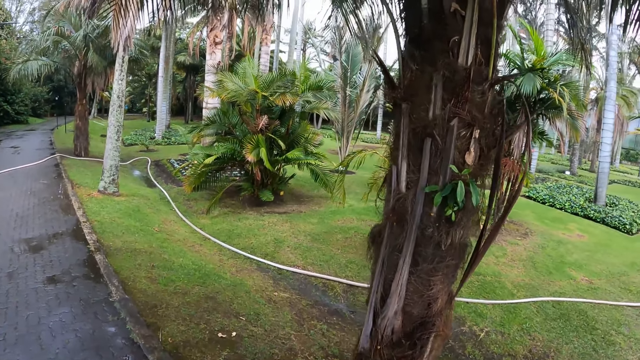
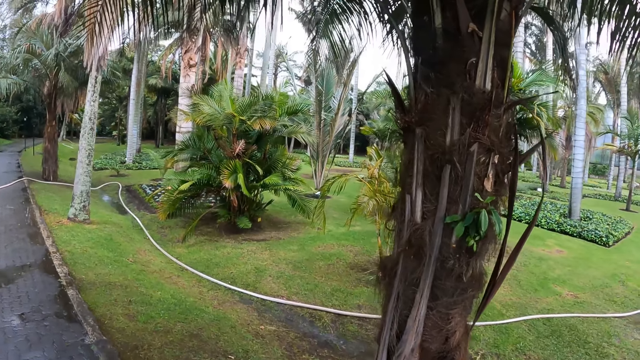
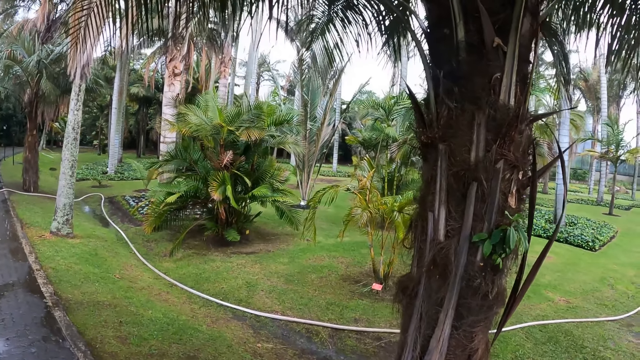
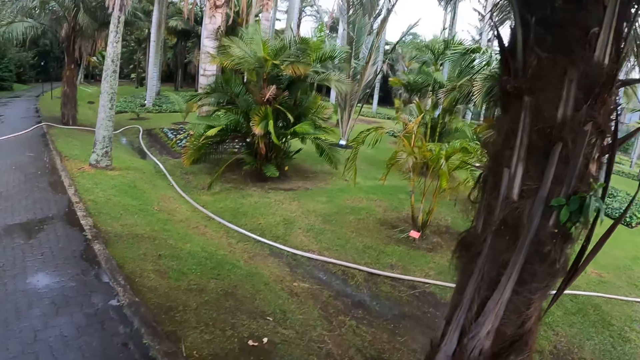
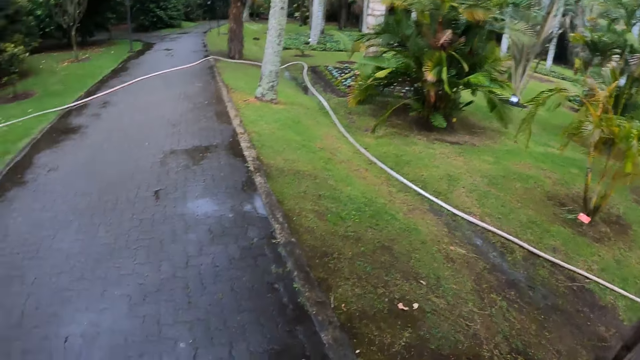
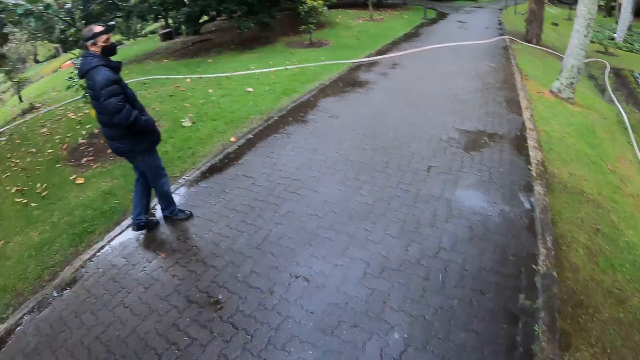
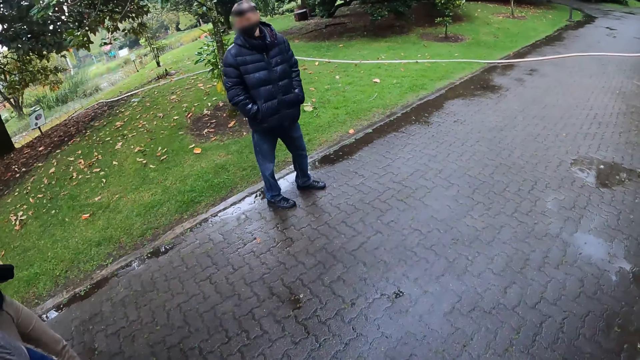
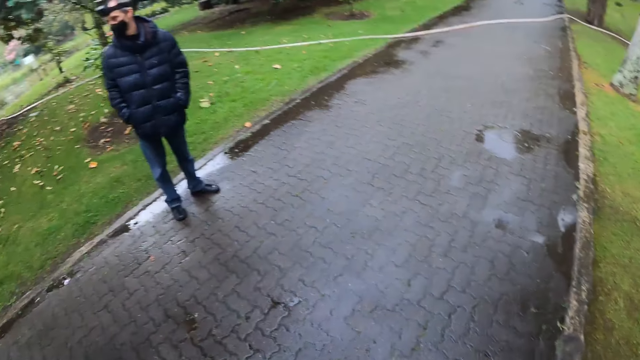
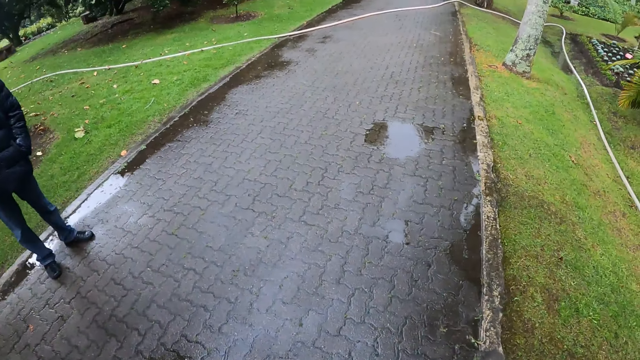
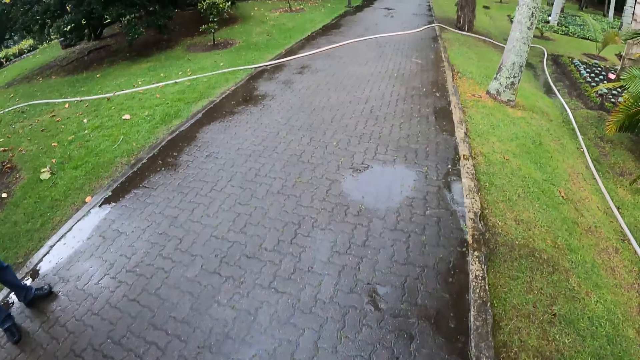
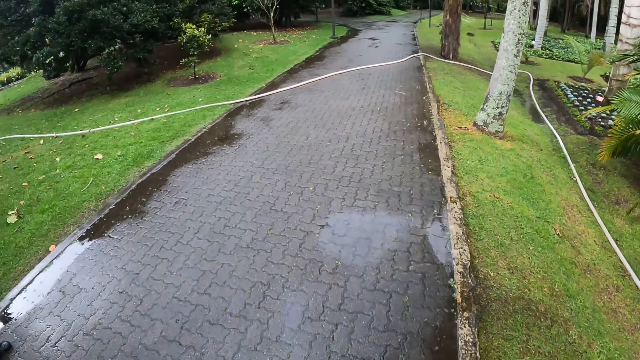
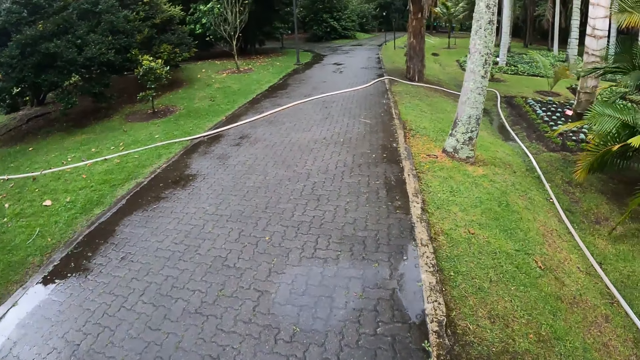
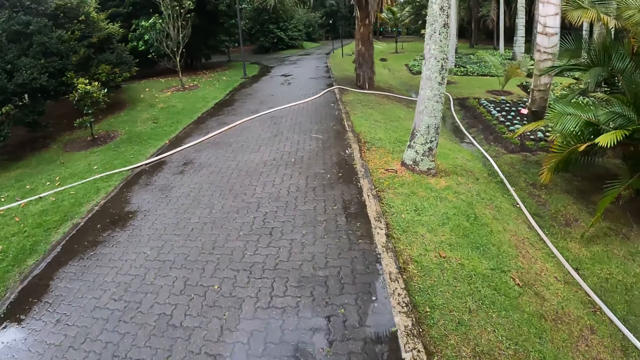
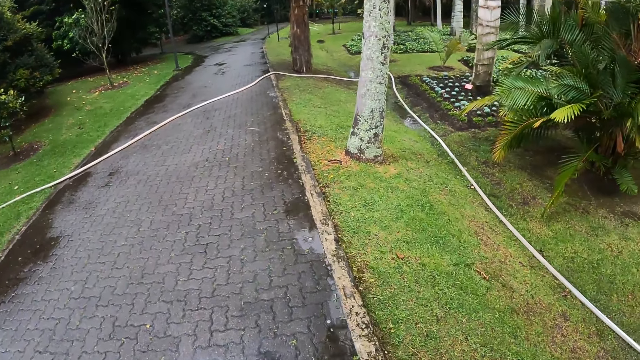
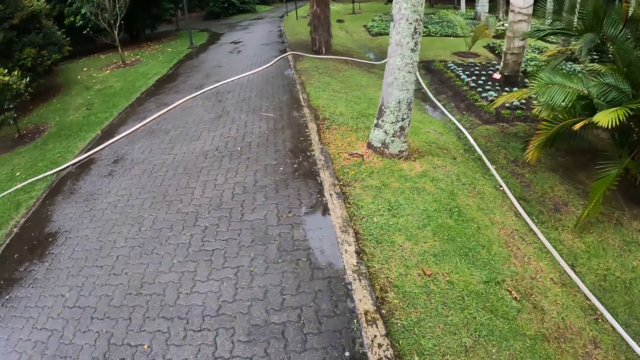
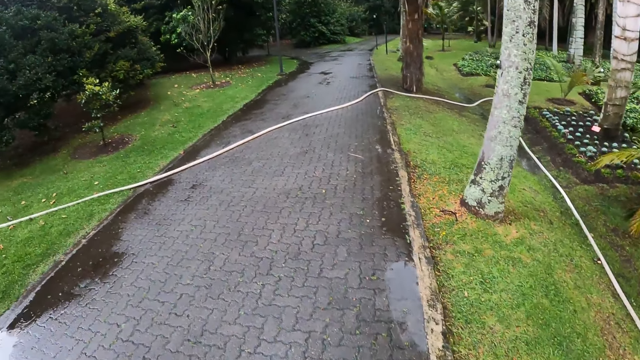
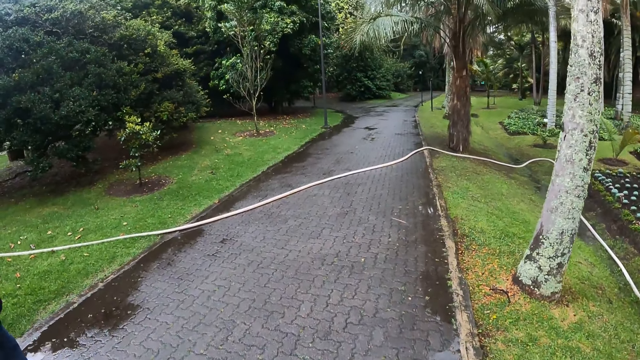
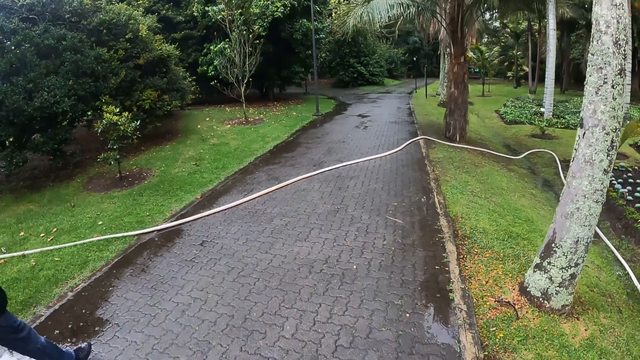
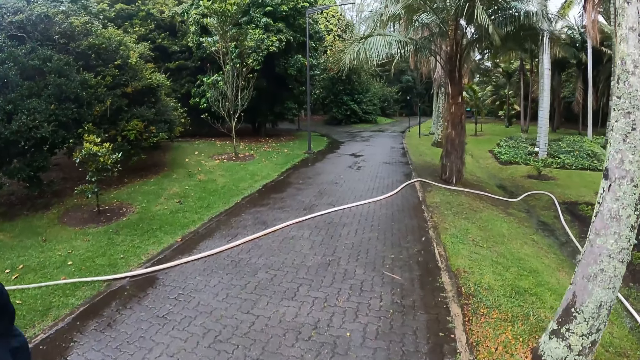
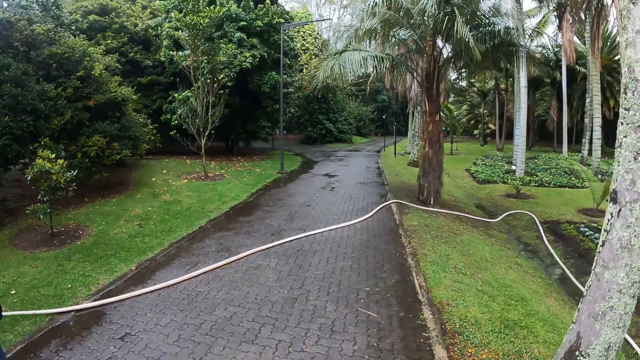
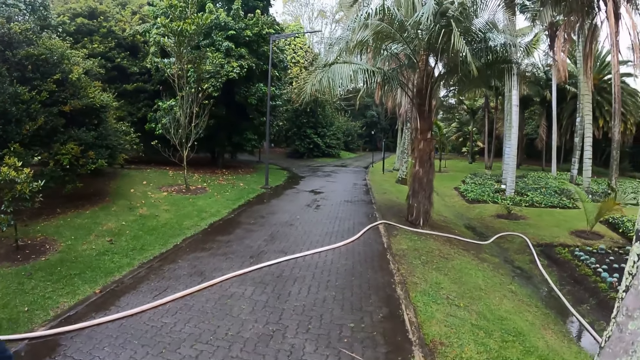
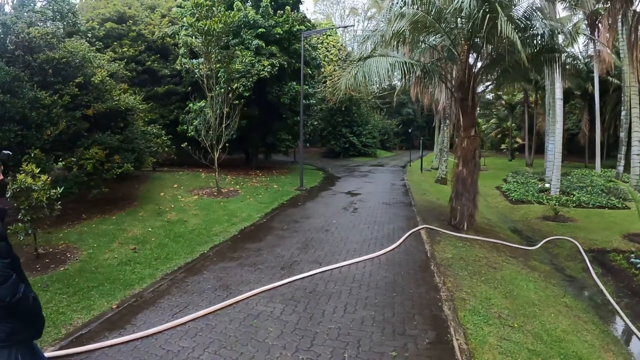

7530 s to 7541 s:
The camera wearer looks around the compound. They walk along the road.

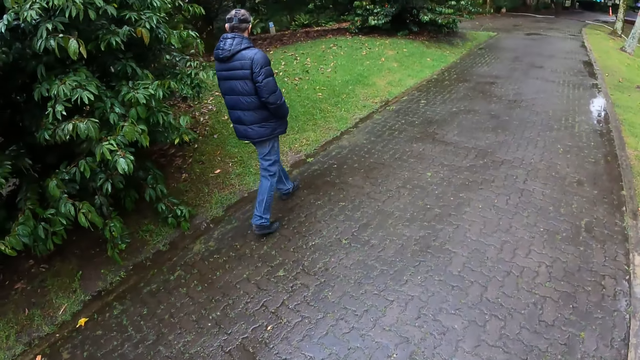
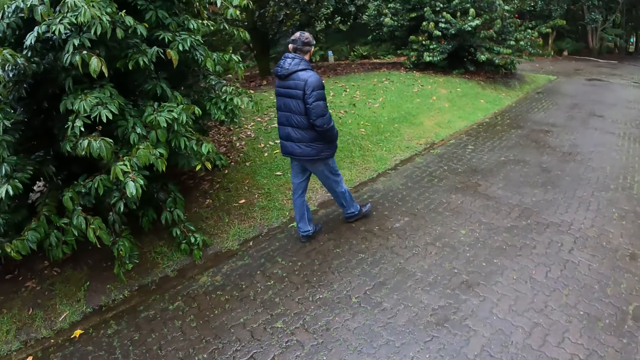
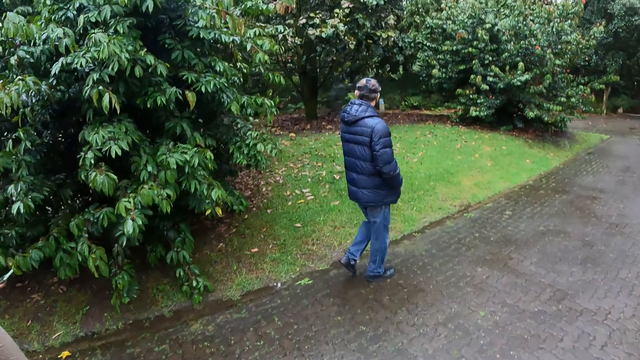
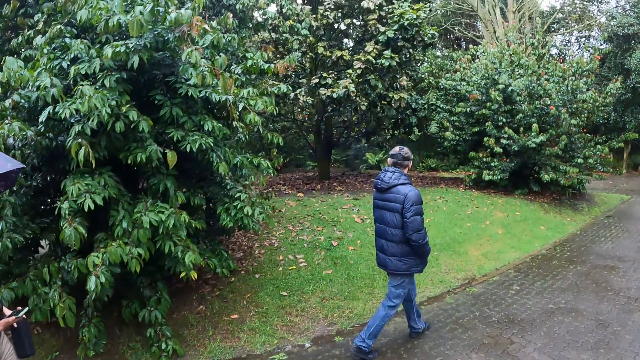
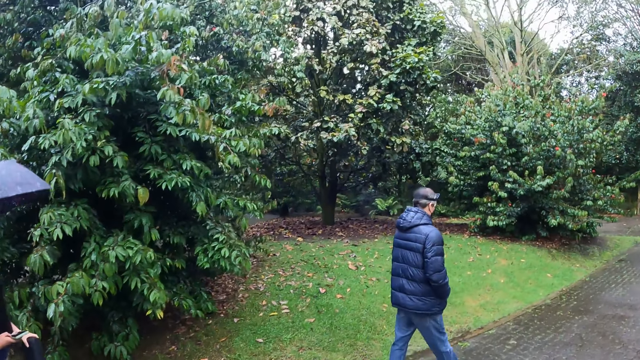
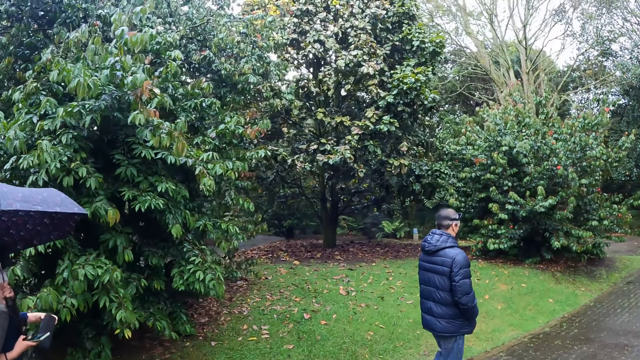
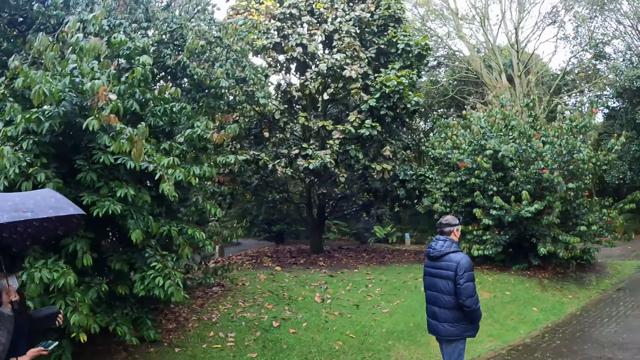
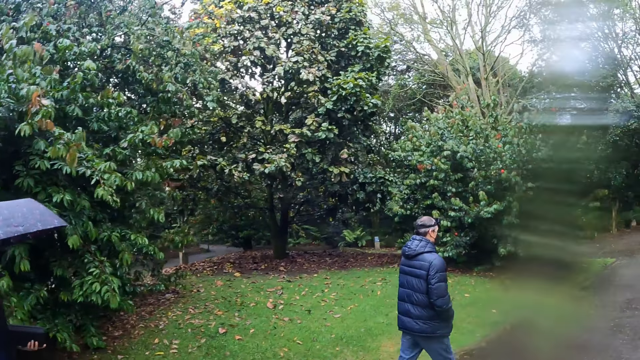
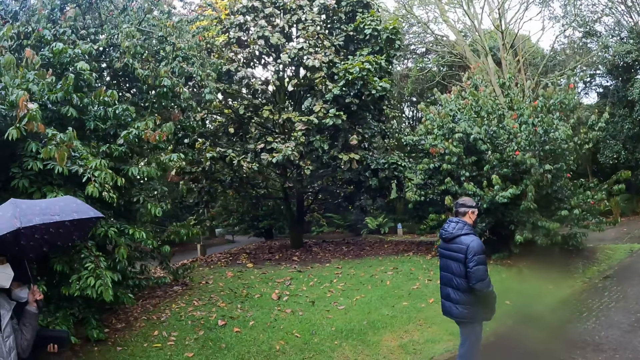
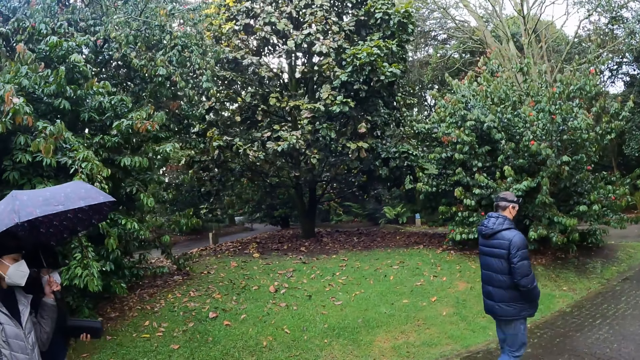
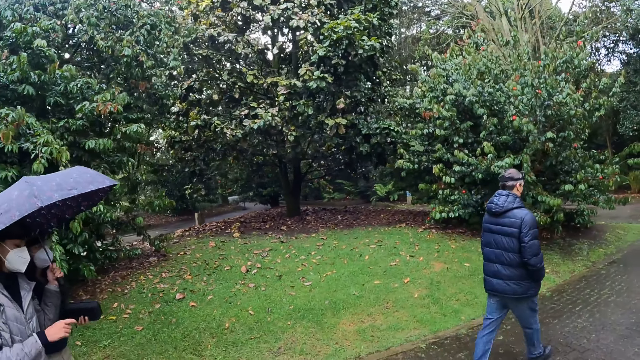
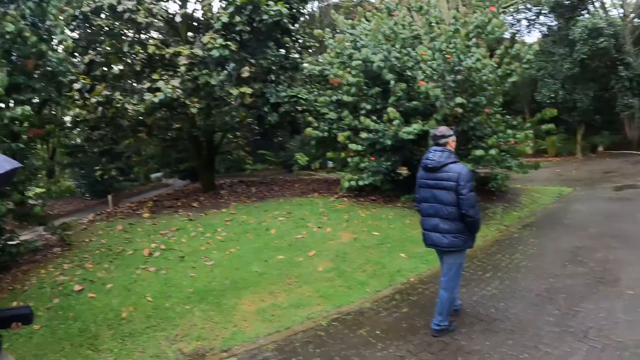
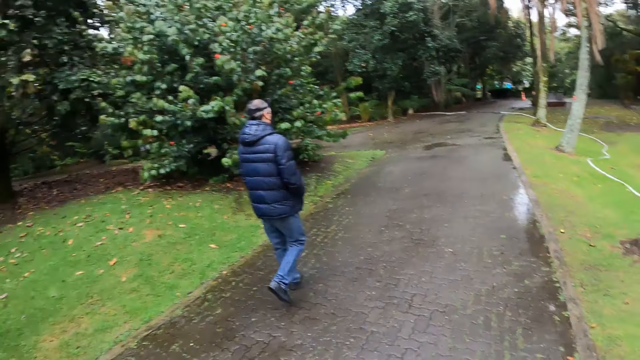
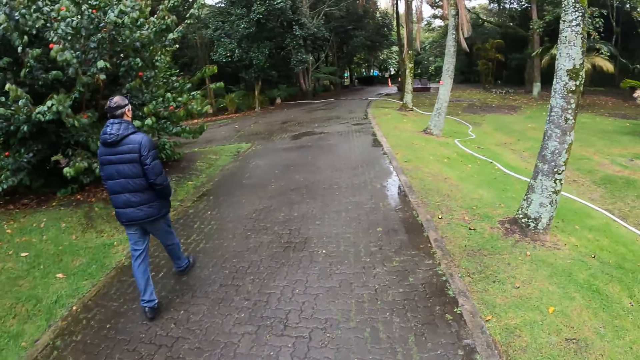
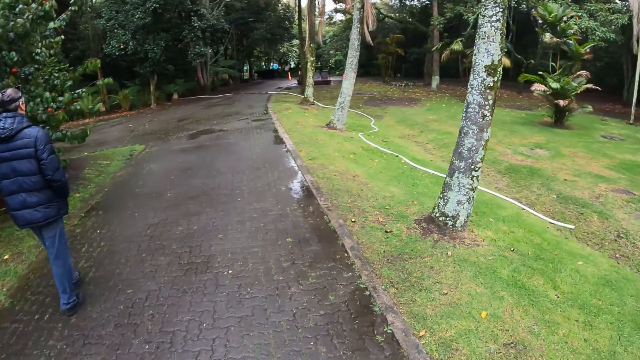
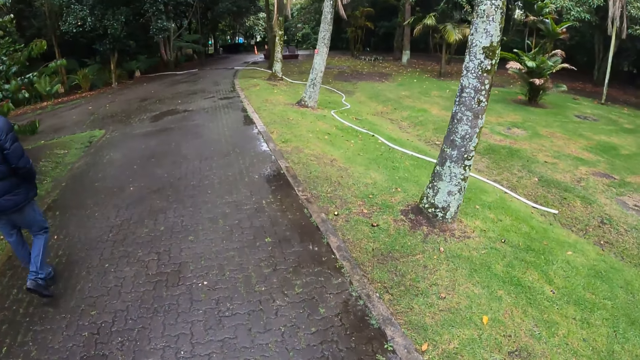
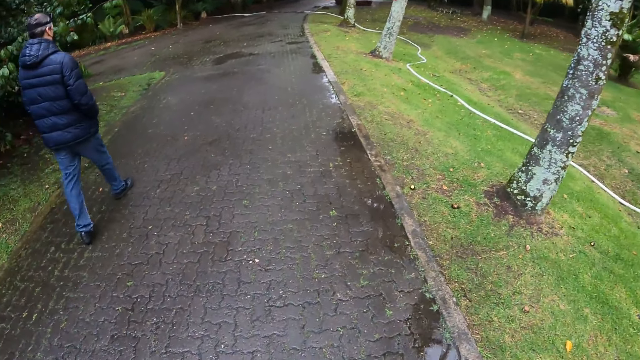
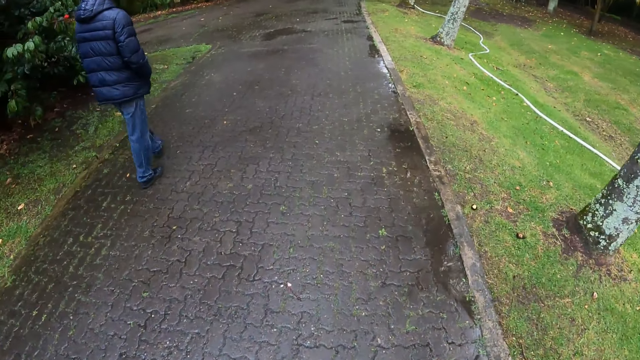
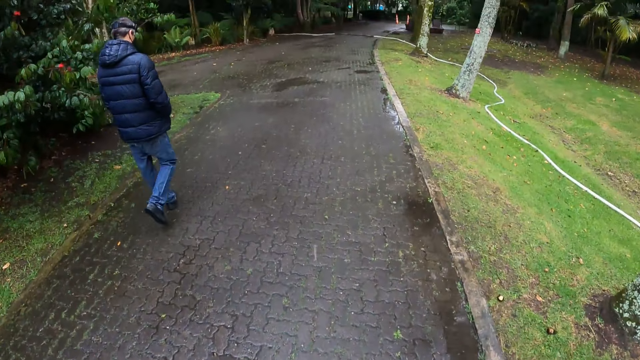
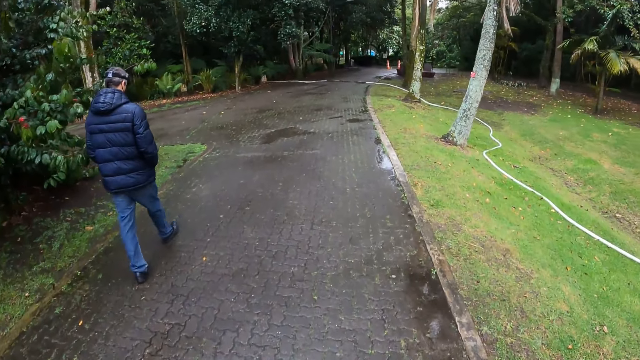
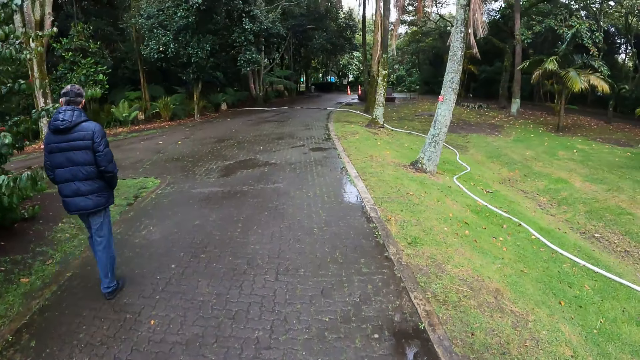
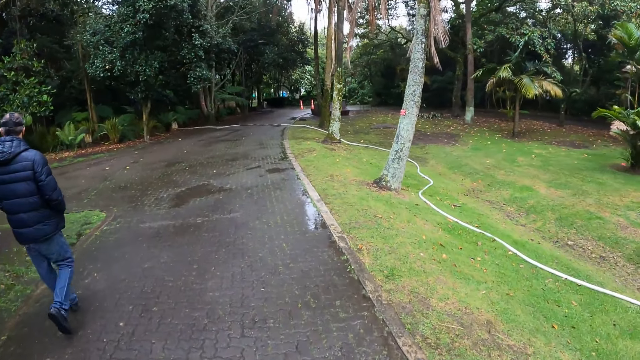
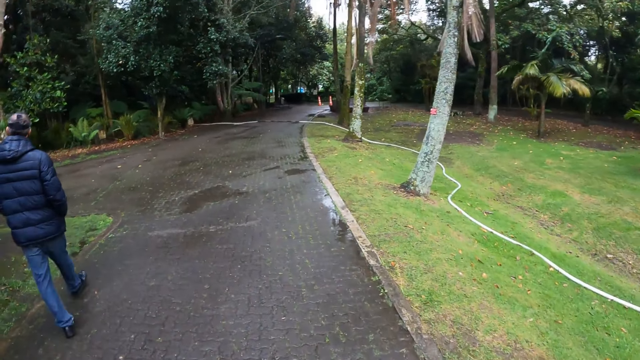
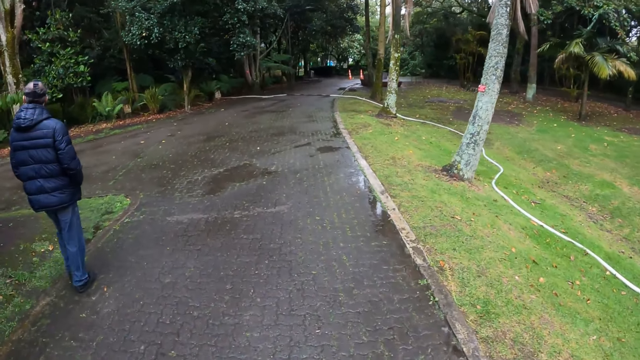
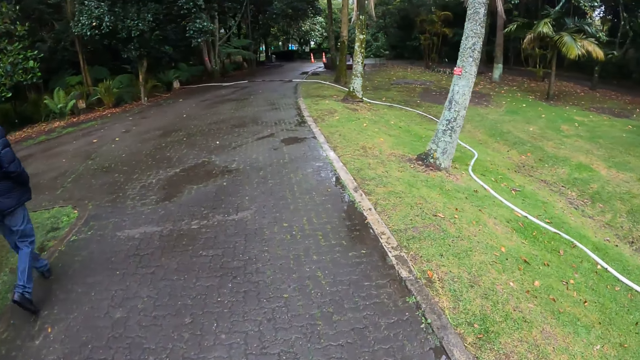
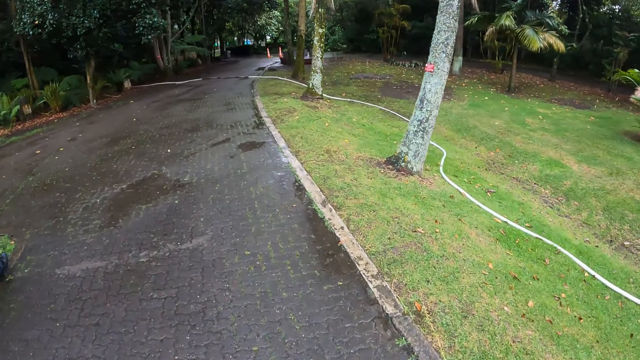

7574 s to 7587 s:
The camera wearer looks up. They look forward. They look right. They look forward.
